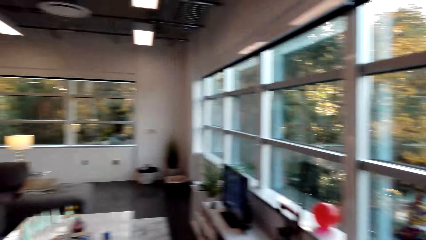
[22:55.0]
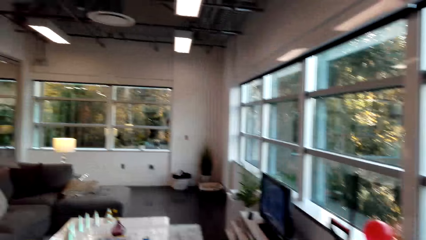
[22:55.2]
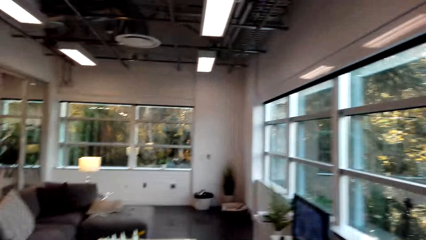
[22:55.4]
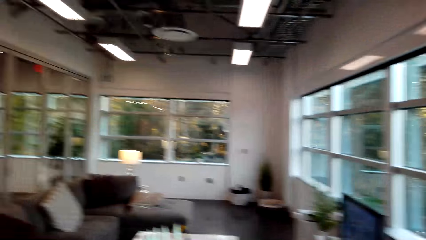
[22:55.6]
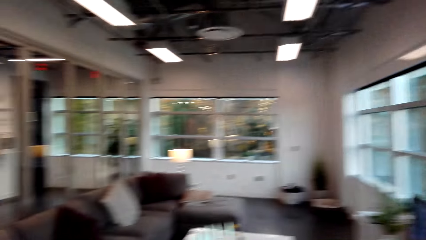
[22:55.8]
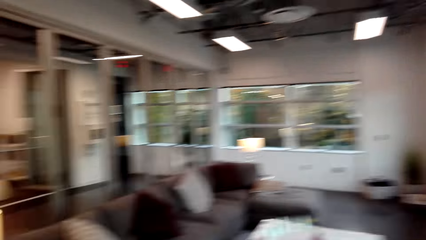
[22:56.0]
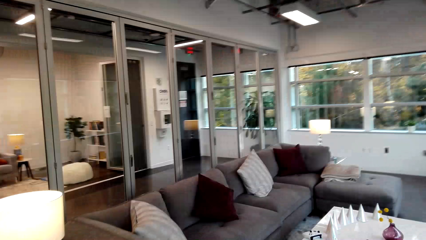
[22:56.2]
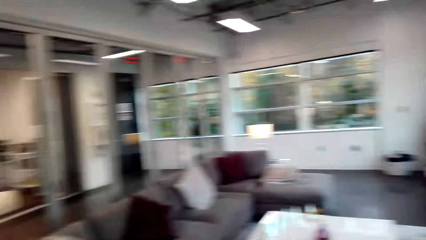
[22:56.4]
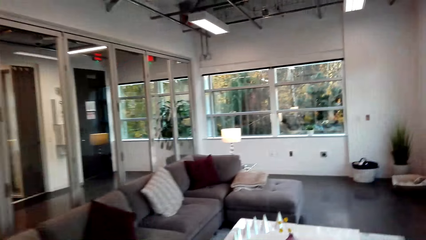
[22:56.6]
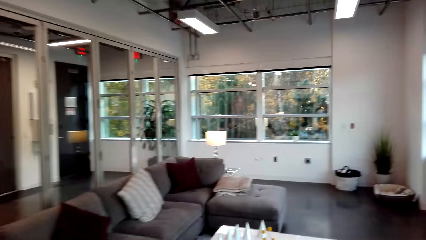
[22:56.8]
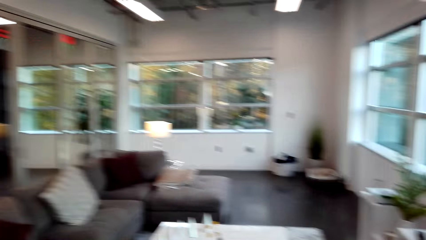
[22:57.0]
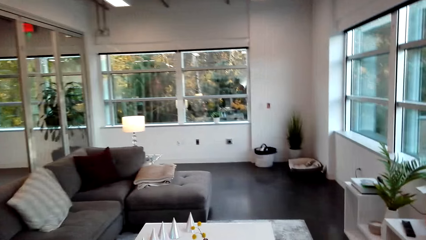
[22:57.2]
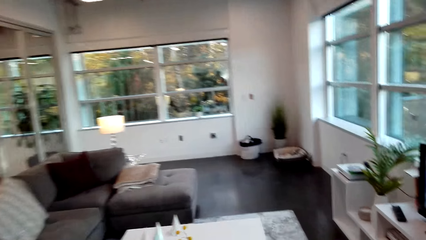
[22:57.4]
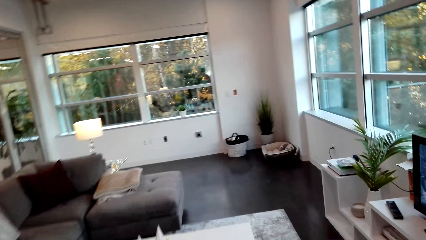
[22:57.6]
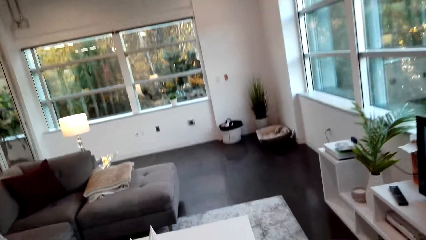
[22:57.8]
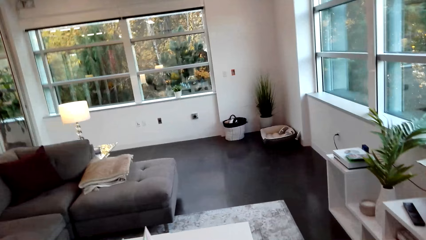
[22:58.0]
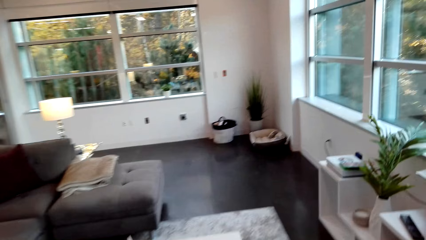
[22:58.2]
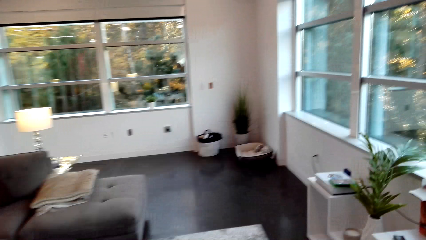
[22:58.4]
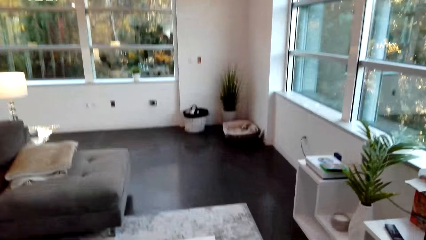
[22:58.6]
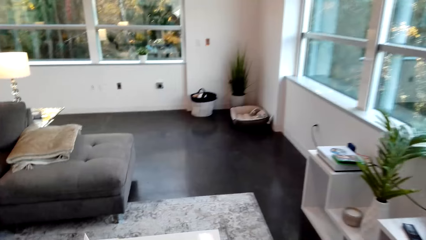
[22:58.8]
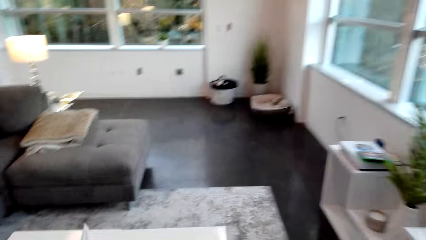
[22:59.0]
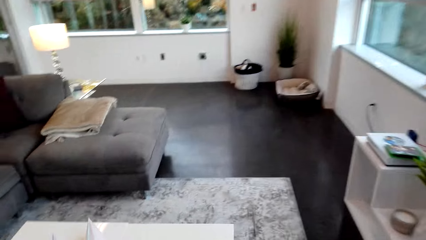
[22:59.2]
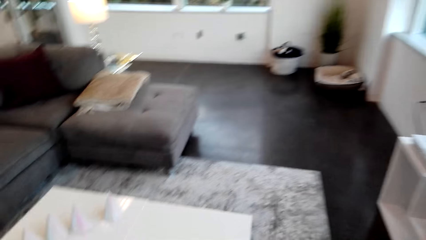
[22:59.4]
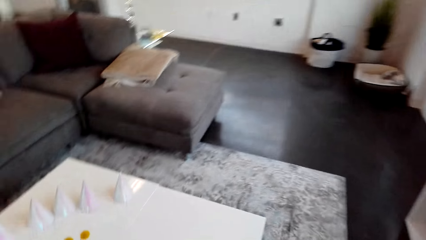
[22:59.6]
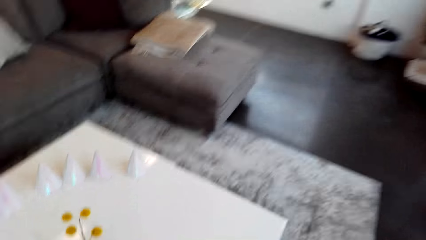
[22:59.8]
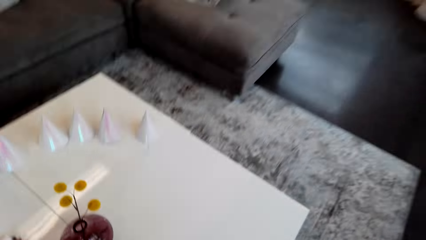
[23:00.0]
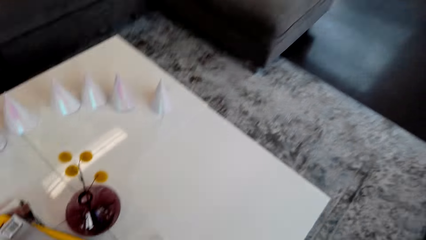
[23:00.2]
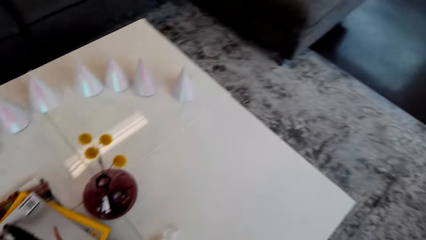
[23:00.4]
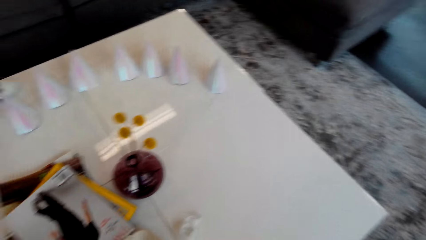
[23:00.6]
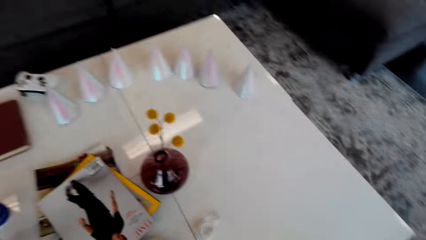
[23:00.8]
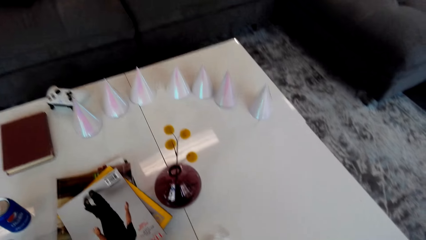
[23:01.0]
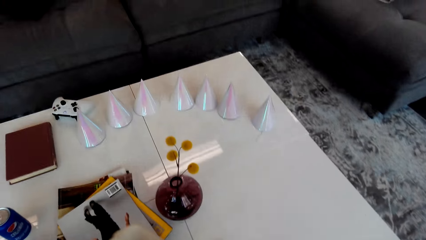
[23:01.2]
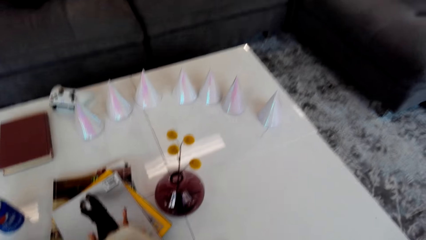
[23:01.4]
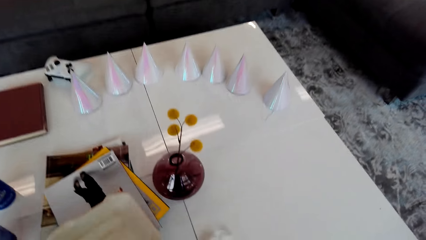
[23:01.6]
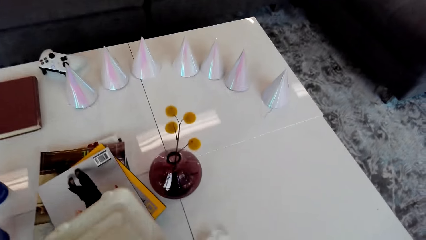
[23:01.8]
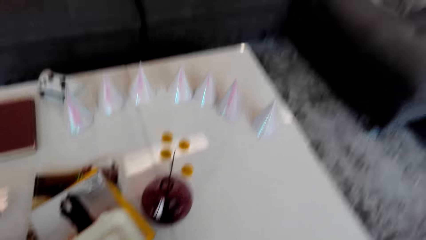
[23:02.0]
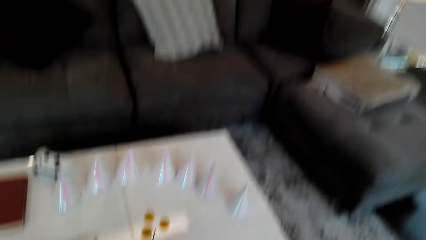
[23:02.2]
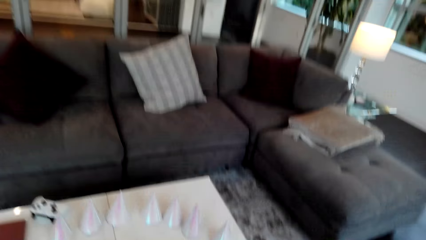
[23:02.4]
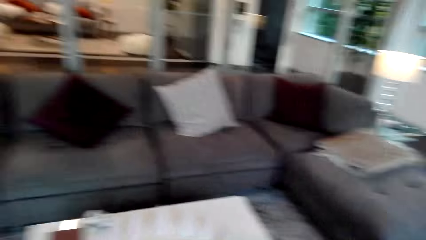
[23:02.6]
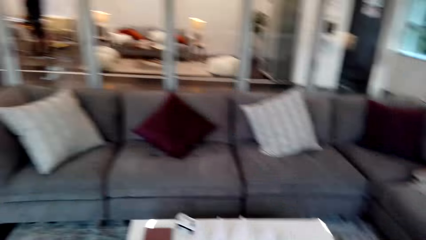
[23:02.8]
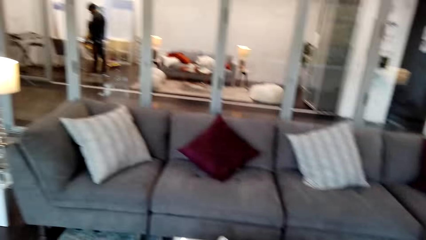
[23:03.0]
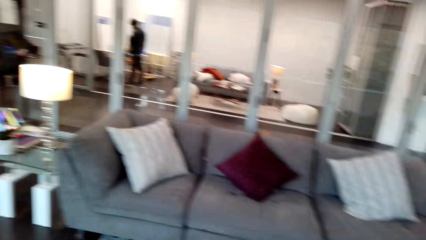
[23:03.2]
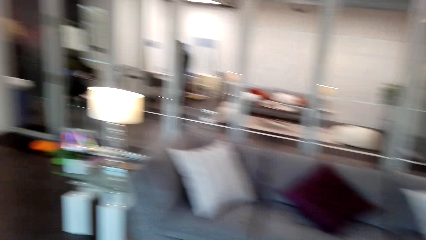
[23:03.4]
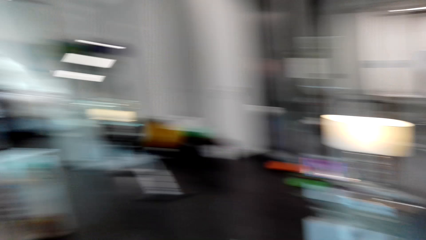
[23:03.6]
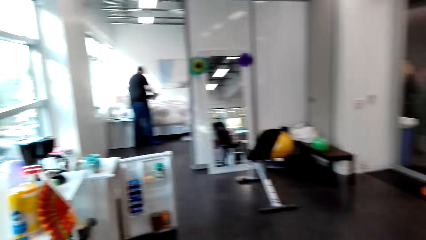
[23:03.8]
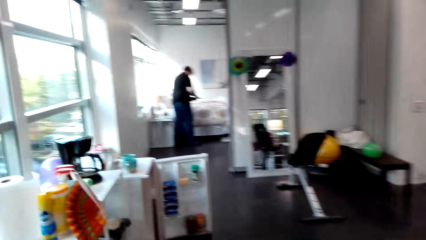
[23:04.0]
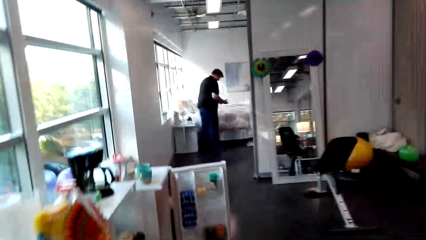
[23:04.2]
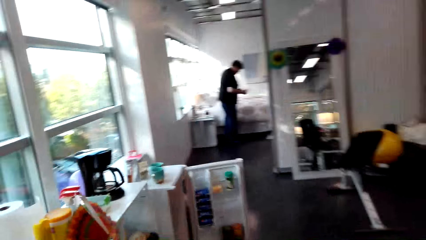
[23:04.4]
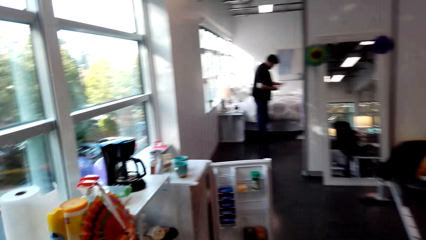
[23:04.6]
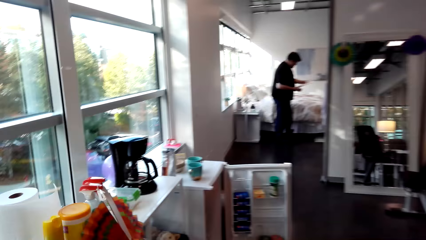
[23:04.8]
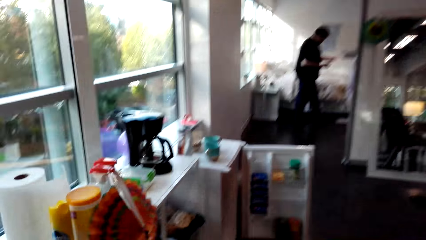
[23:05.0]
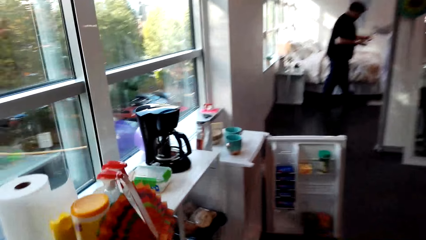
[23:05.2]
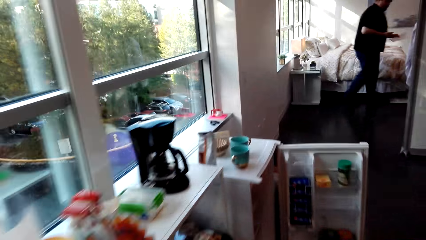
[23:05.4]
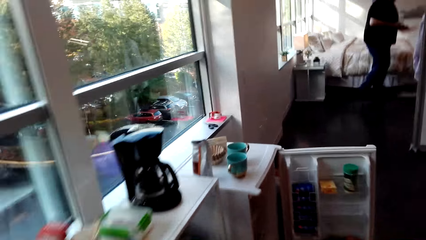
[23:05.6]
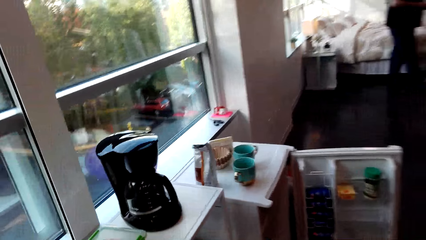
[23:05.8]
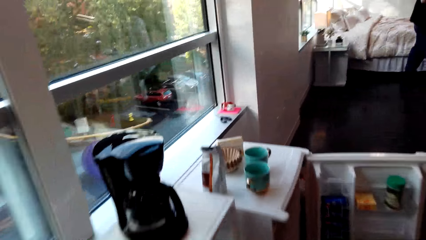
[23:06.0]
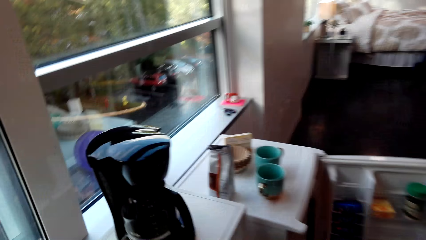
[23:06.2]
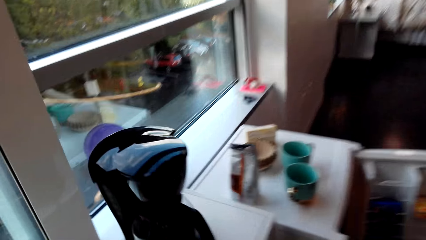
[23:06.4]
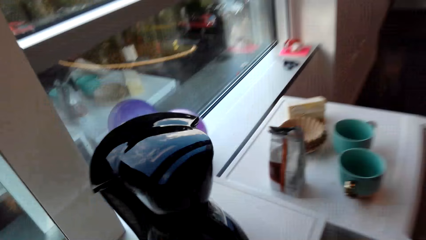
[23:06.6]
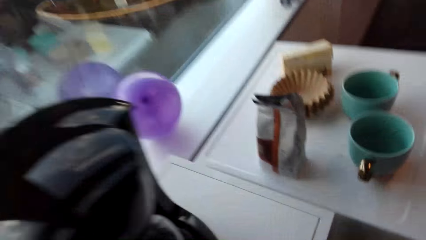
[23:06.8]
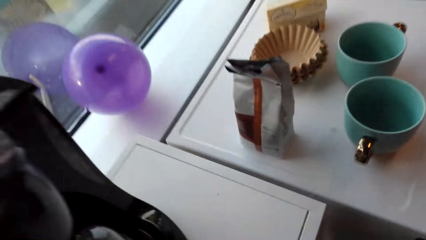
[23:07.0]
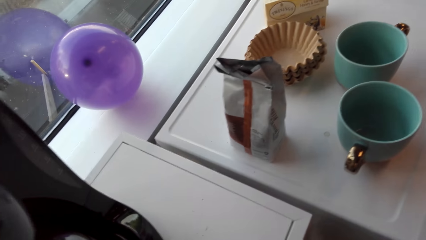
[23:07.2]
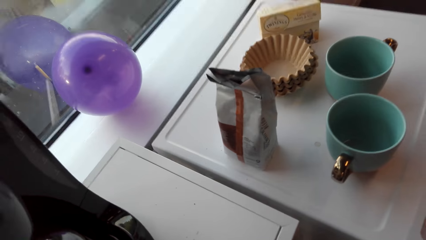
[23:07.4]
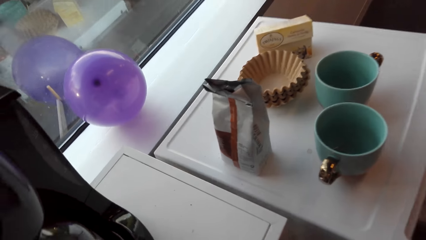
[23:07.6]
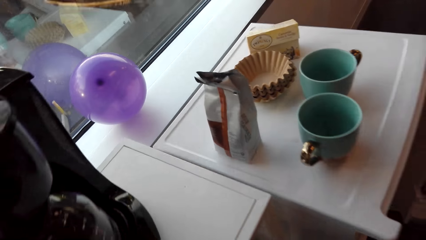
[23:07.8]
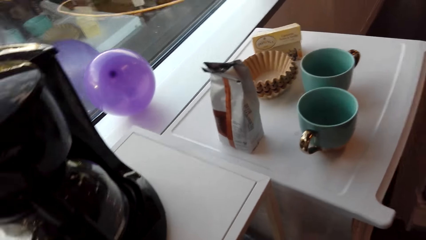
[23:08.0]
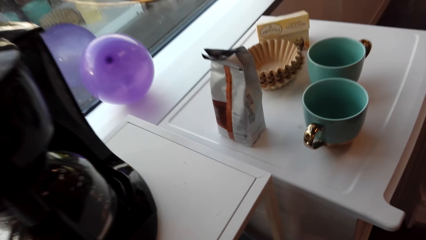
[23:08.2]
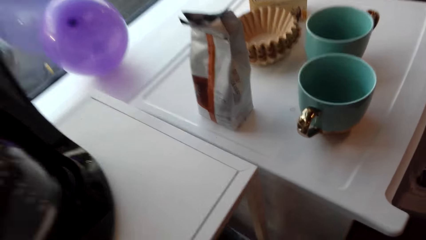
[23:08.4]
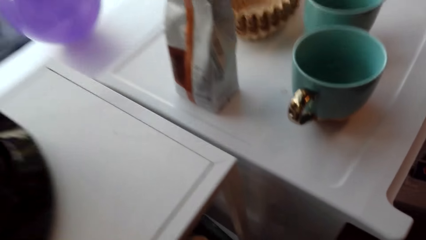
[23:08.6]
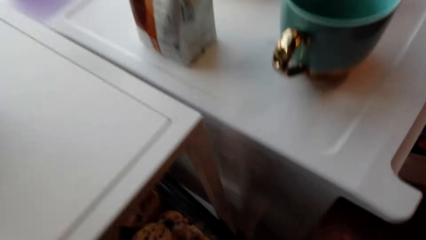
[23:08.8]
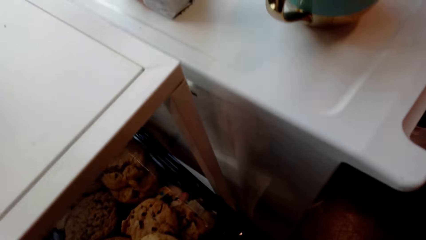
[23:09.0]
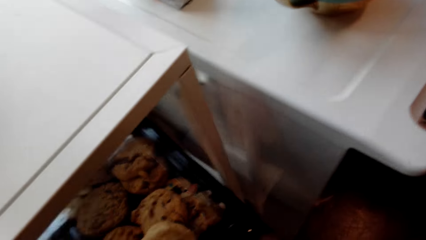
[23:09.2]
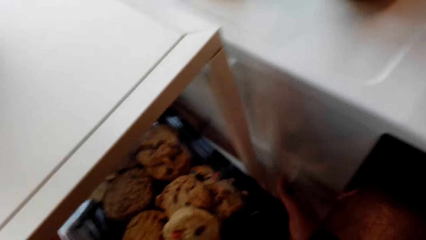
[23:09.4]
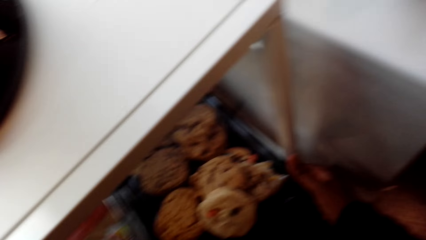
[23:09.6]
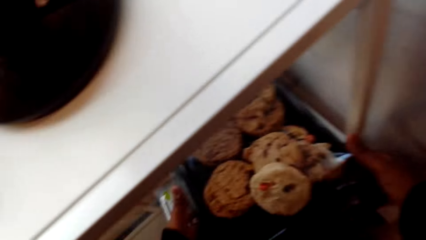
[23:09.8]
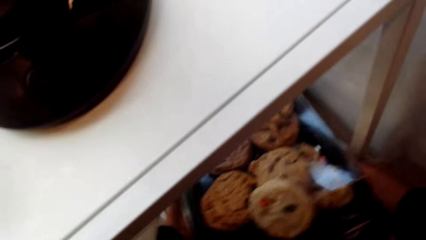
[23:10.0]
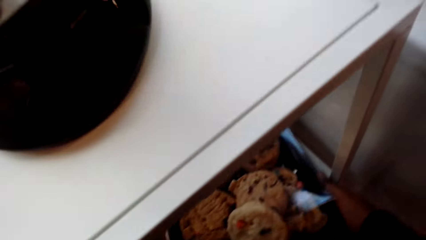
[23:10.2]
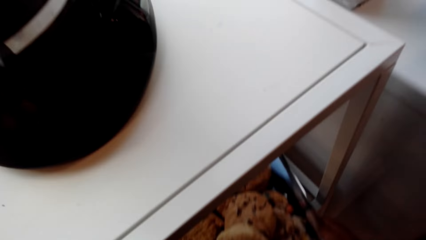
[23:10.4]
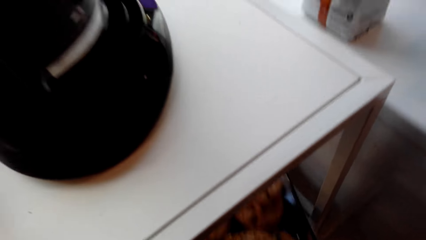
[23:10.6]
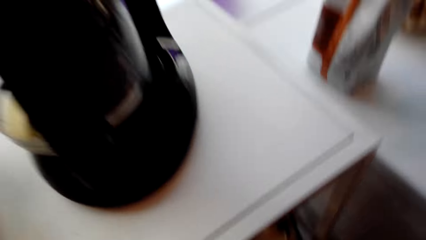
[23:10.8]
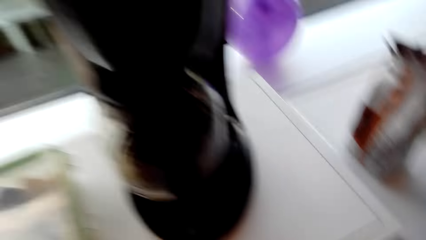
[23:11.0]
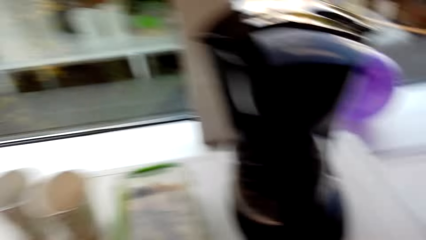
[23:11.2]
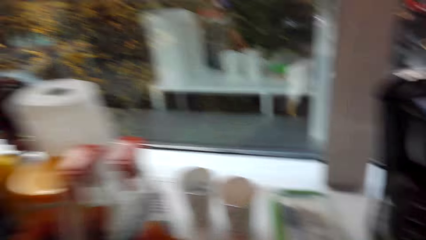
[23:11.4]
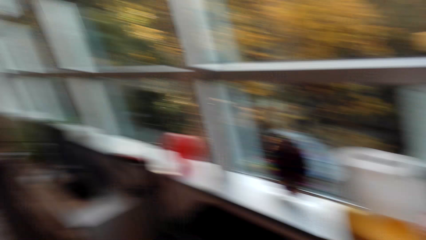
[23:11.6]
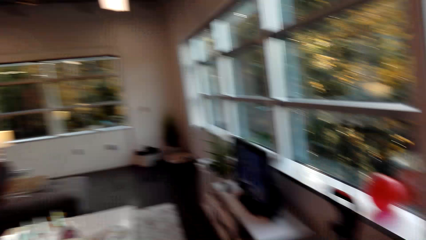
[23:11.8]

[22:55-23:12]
The camera wearer walks in the room towards the couch. They bend towards the table. They put something on the table. They walk towards the refrigerator. They take a tray or snack from the fridge.
